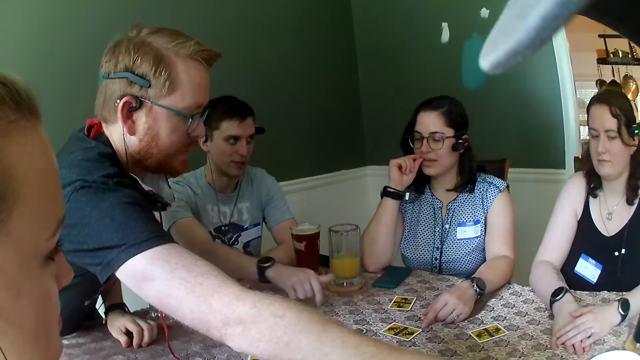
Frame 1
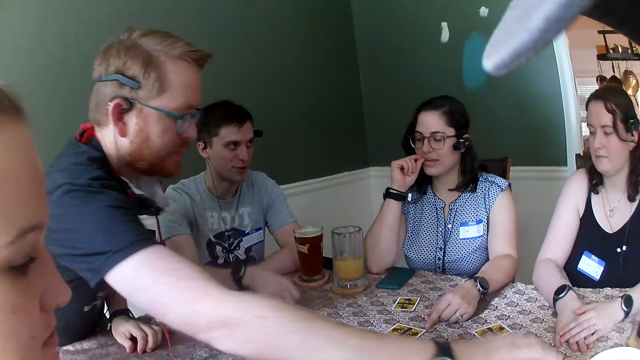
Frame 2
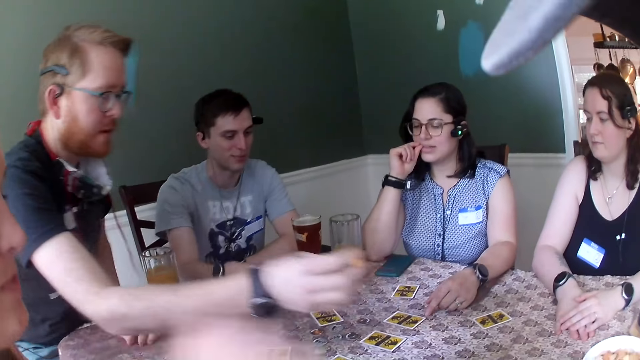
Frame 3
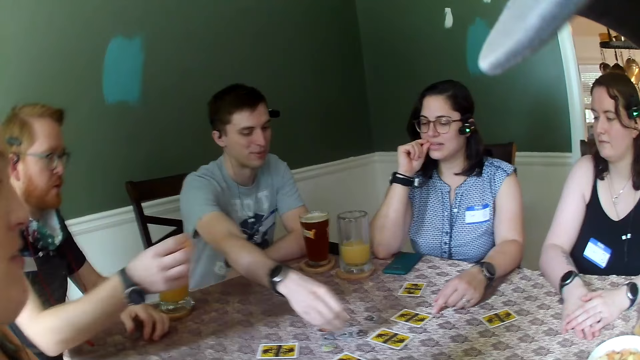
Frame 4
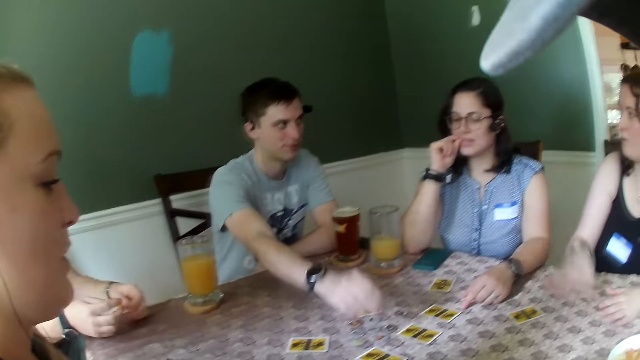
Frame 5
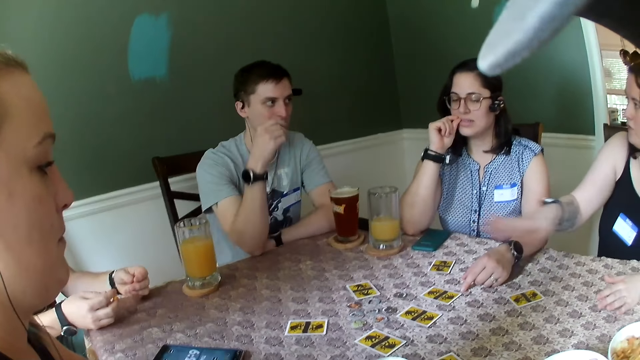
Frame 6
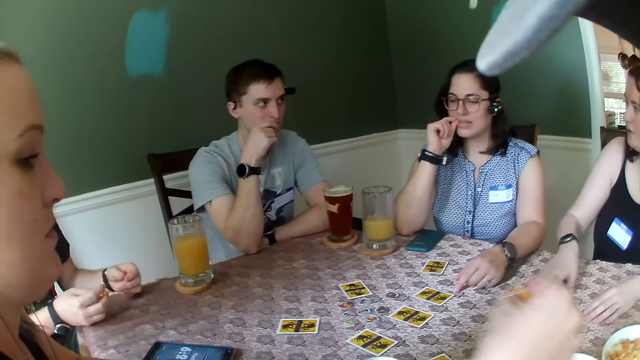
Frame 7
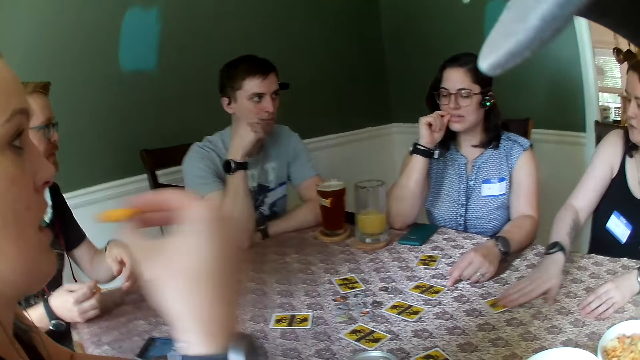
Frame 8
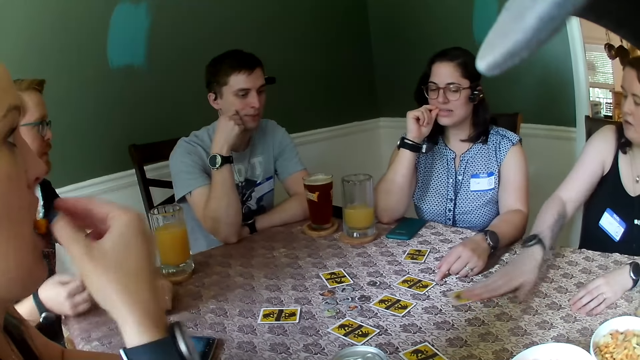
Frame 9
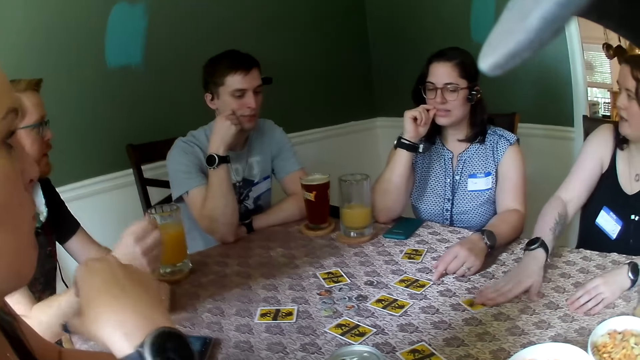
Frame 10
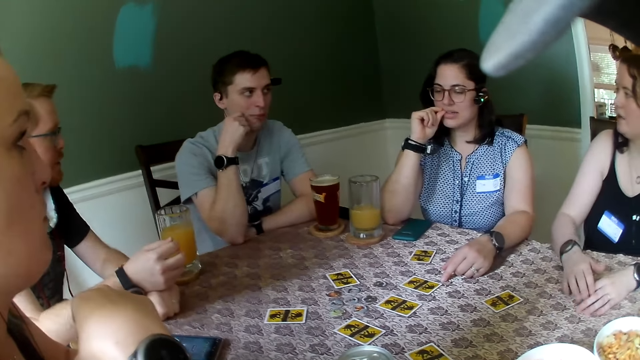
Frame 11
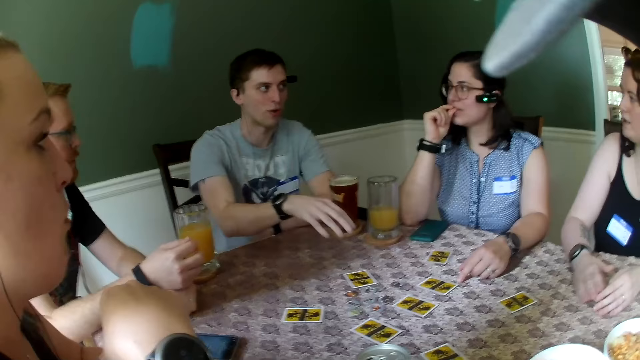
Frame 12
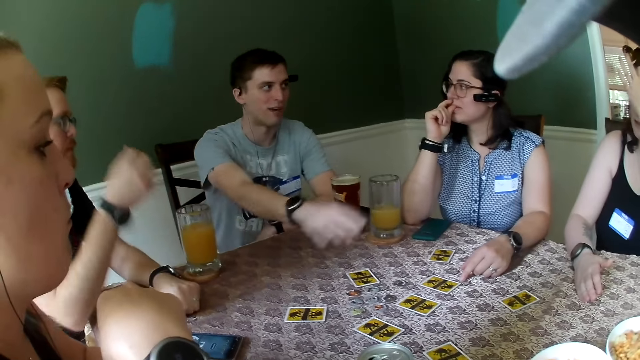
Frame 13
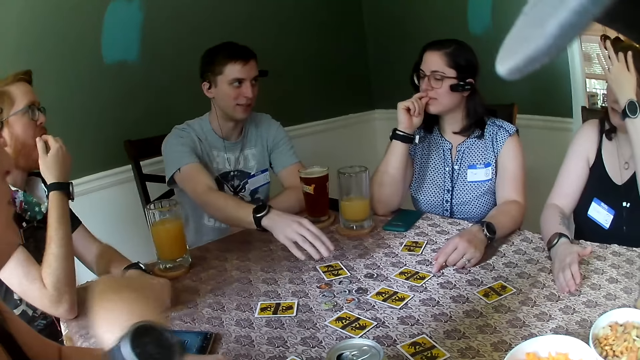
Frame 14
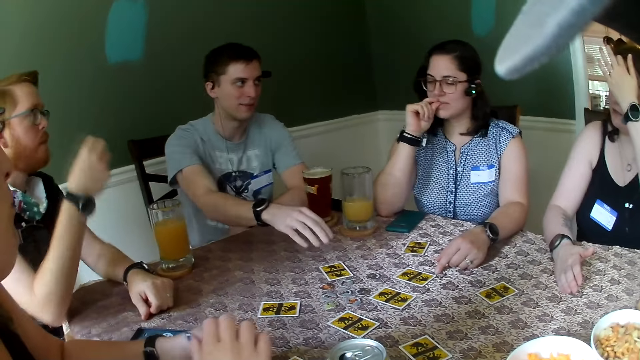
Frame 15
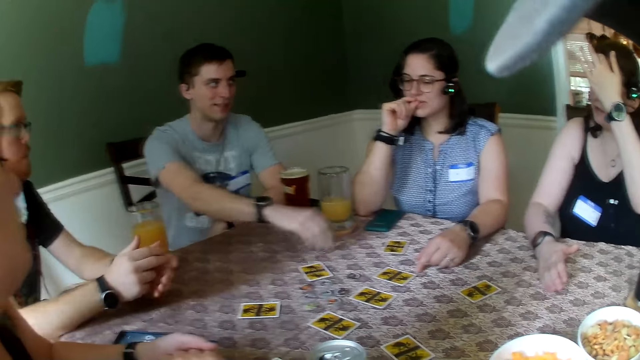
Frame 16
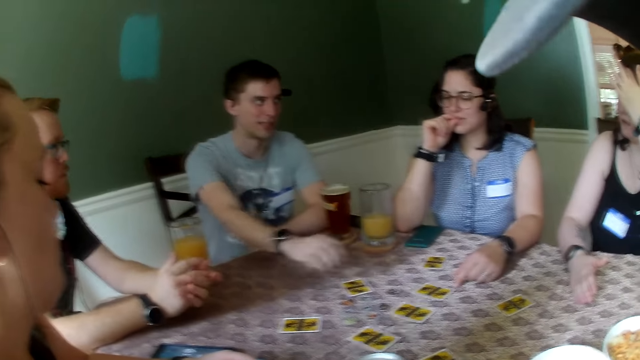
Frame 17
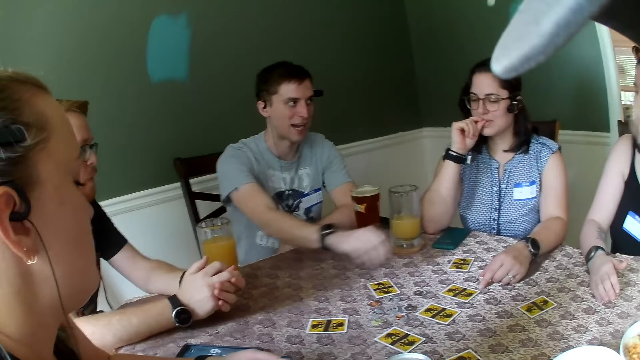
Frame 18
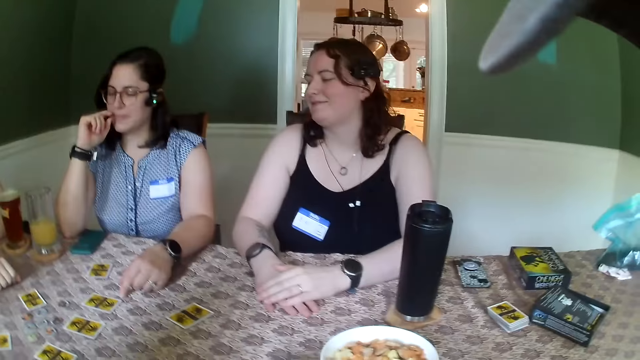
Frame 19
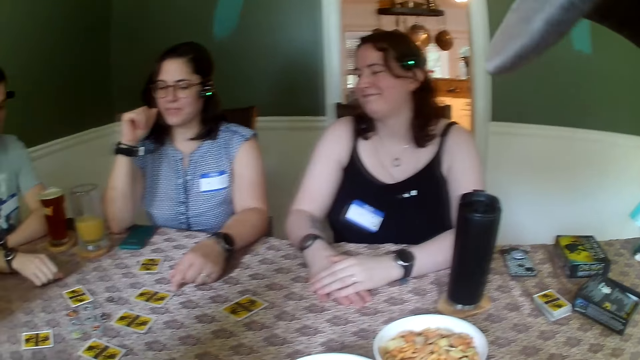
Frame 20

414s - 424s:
A person picks snack pieces. A man stretches his right hand to the center of the table. A woman converses with the man. The woman gestures with a hand. The woman places her right hand on a card on the table and moves the card in a circular motion on the table. Another woman eats a snack on her right hand. The first woman adjusts the game card on the table. The first woman flutters the card on the table with her right hand. A person gestures with a hand. The other woman eats the snack on her right hand. The man taps the table with his right hand.

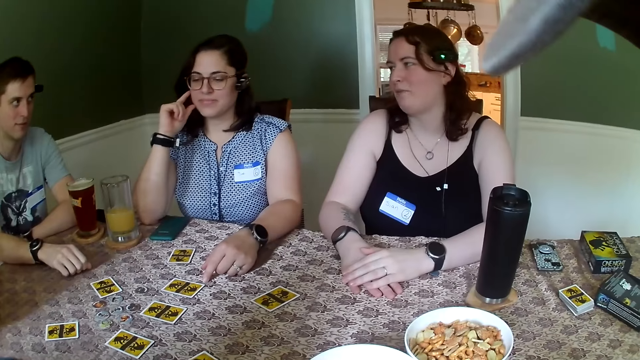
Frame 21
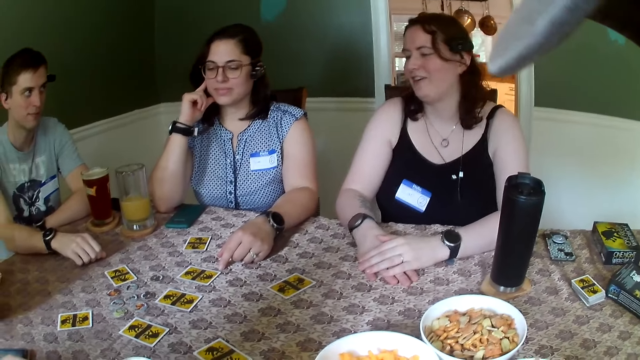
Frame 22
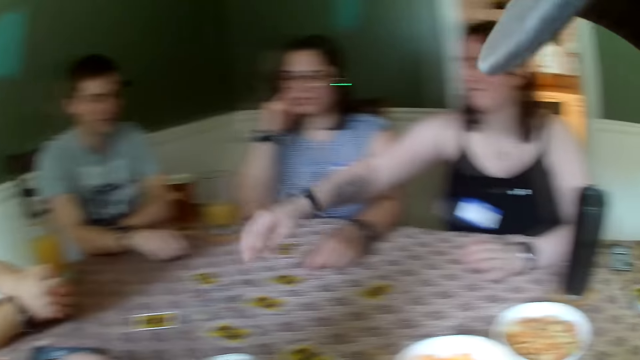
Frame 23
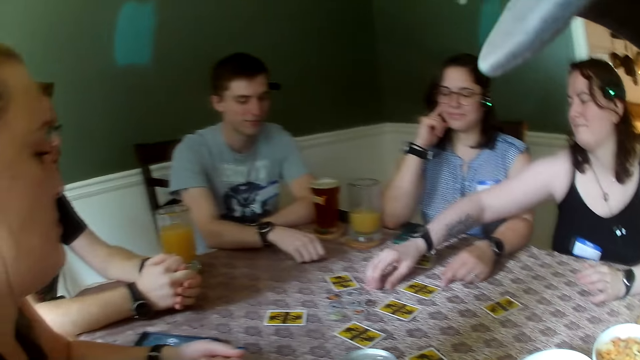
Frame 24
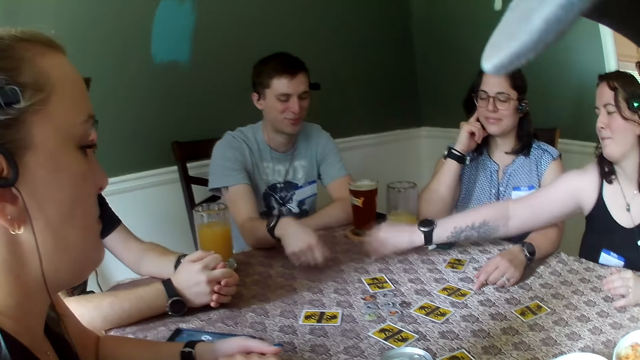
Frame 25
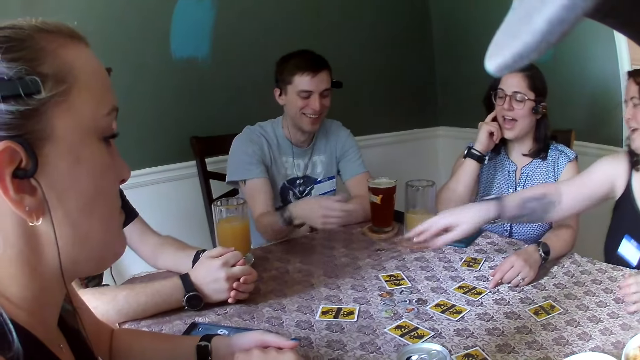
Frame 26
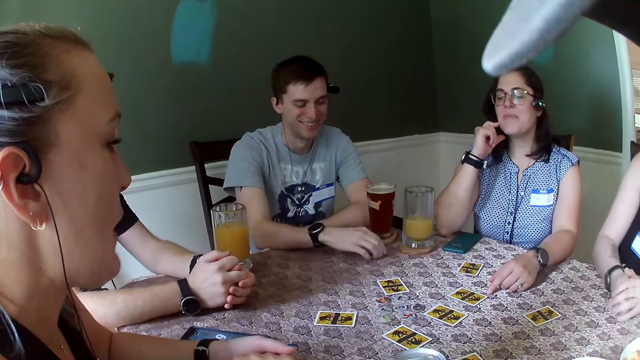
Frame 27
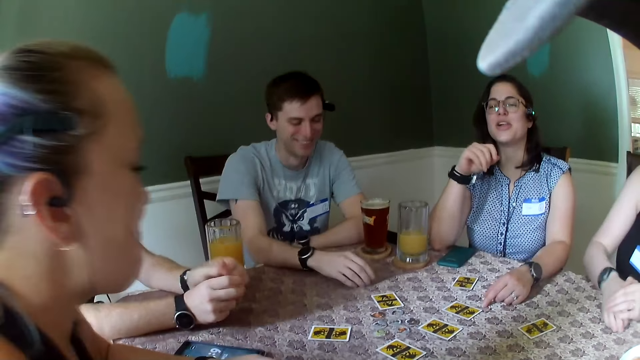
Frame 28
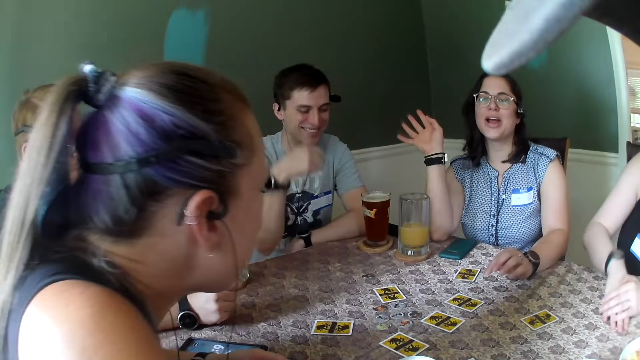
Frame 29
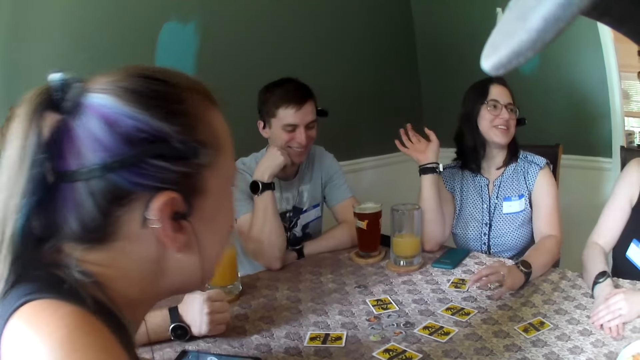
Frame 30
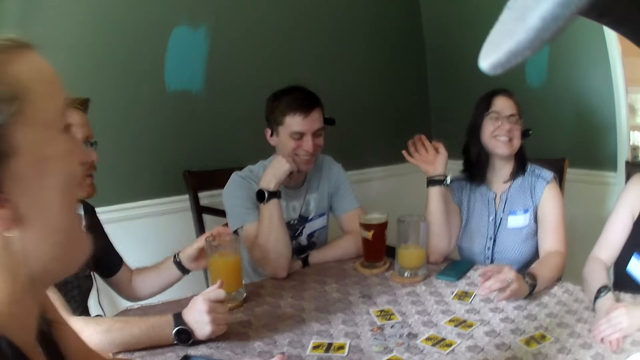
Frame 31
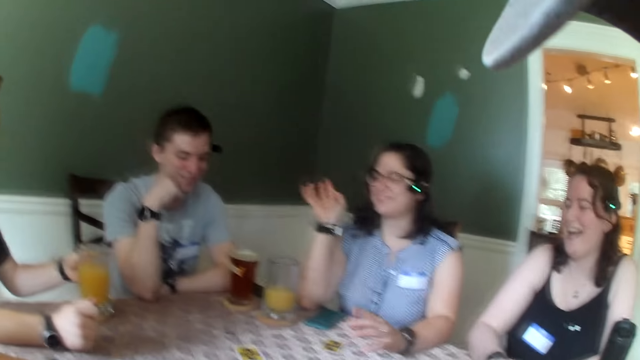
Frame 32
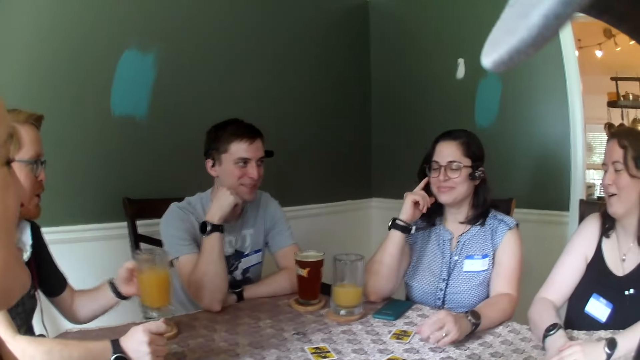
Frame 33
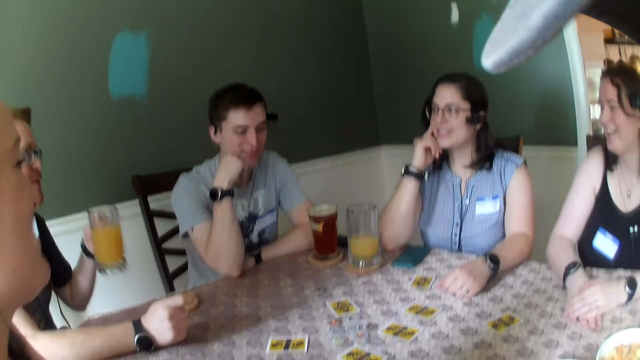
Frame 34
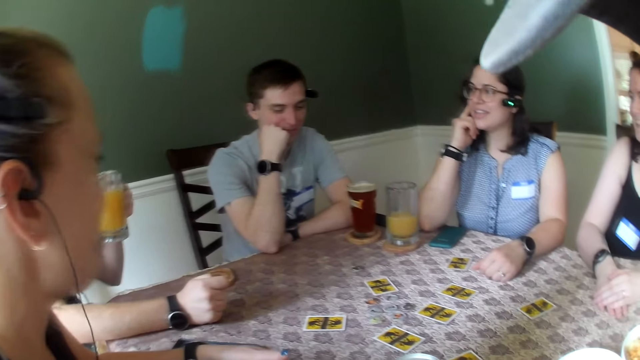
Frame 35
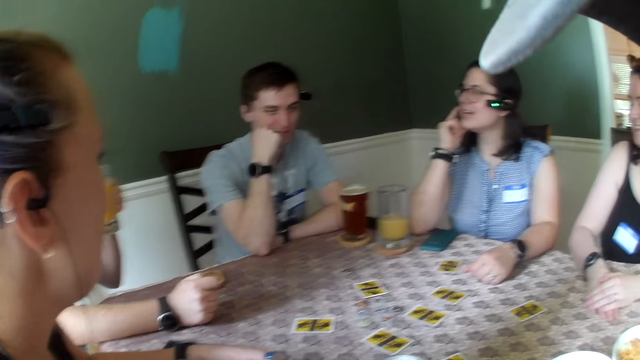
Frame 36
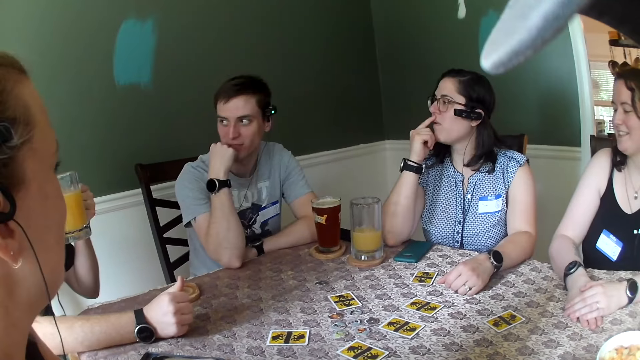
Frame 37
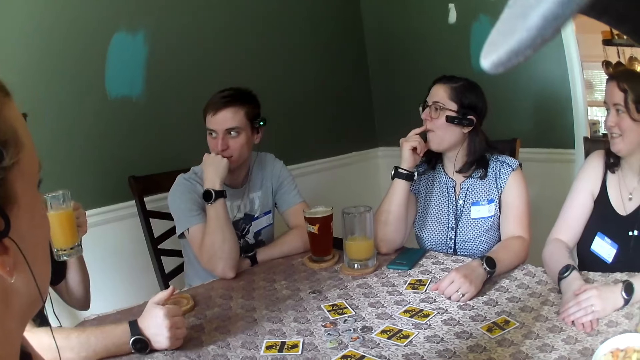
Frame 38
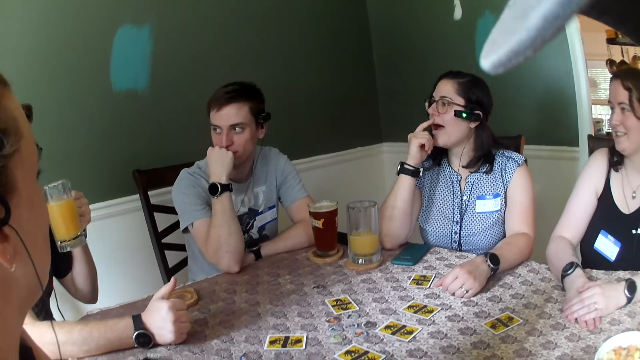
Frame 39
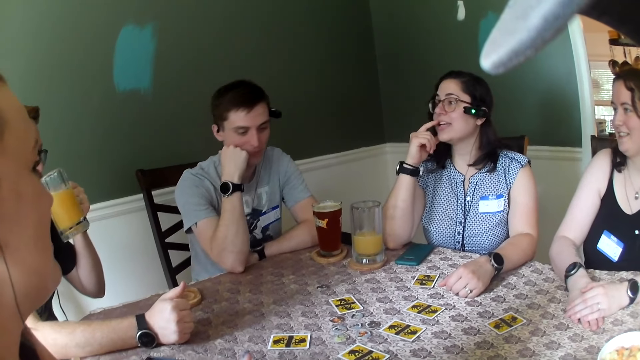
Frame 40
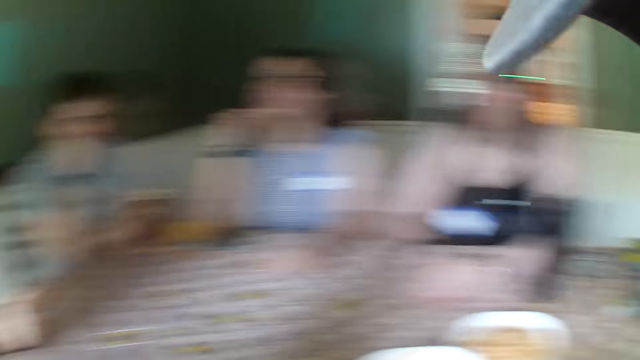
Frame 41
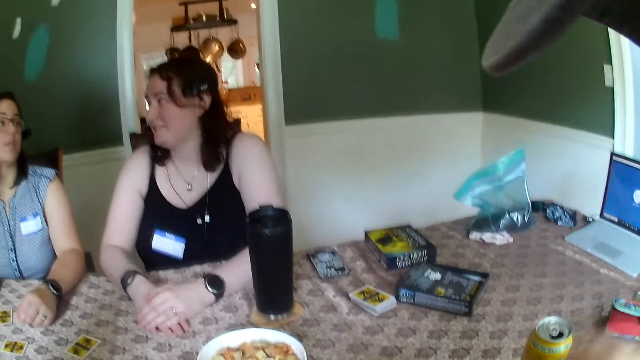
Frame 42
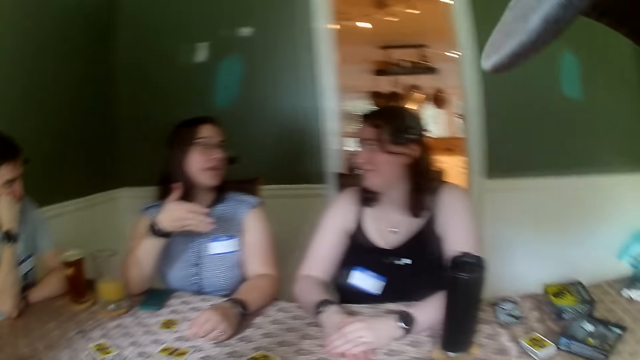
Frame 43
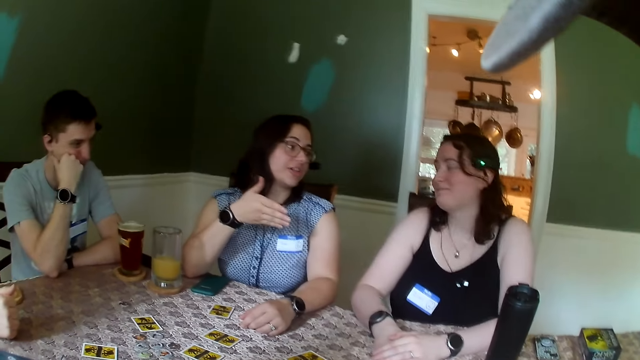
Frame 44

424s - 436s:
A woman moves a game token on the table. The woman takes a chip from the middle of the table with her right hand. The woman puts the chip in front of a man with her right hand. The man takes the chip in front of him with his right hand. Another woman speaks to everyone. The man adjusts the game token on the table. The first woman and another person laugh. Another man holds a cup of juice on the table with his left hand. The other man converses with the other woman. The other man moves the cup of juice towards his mouth. The other man lifts the cup. The first man converses with the other man. The other woman converses with the other man. The other man drinks from the cup.
